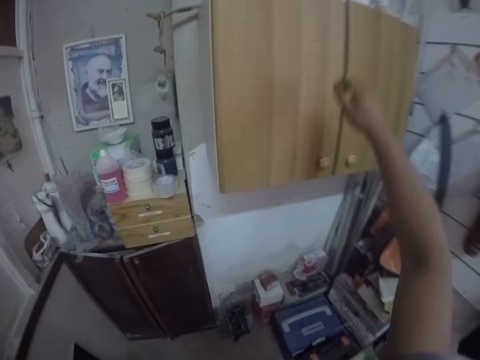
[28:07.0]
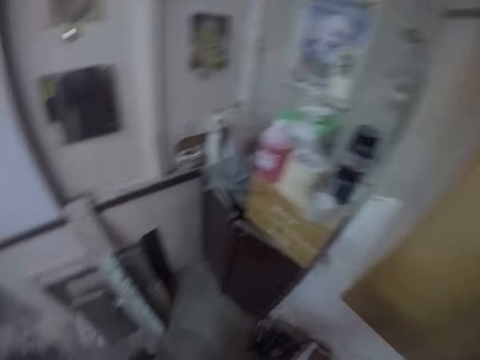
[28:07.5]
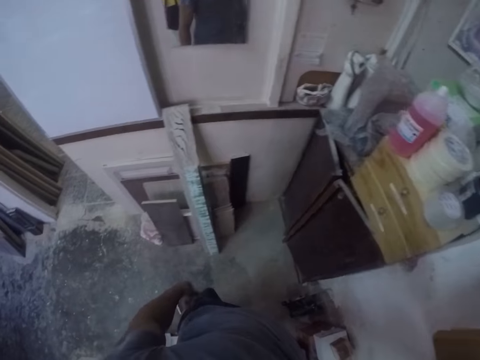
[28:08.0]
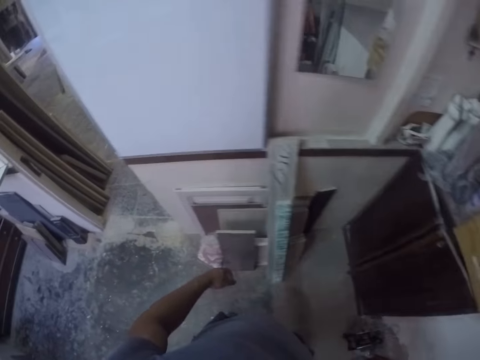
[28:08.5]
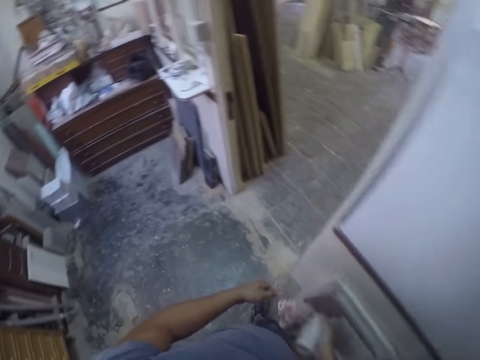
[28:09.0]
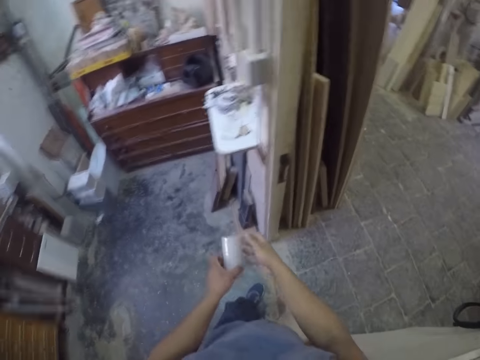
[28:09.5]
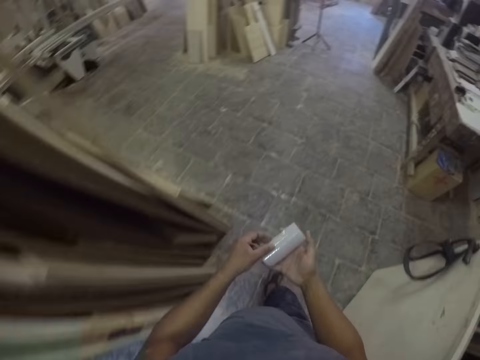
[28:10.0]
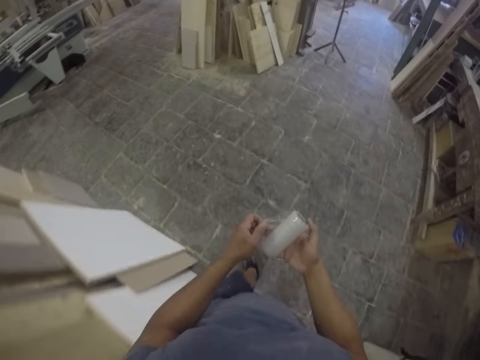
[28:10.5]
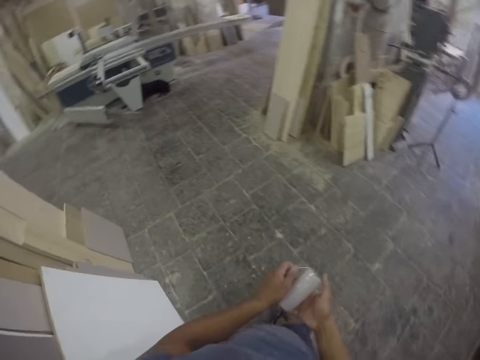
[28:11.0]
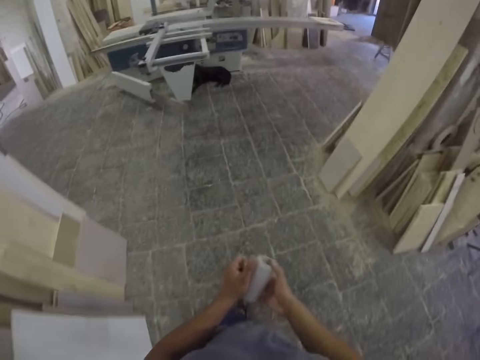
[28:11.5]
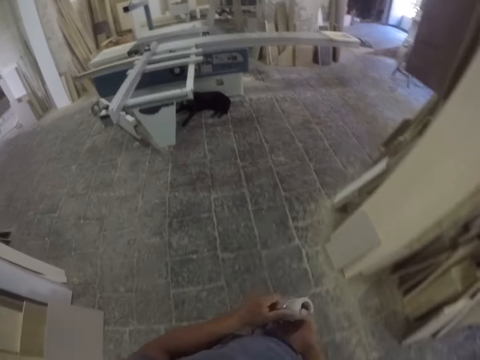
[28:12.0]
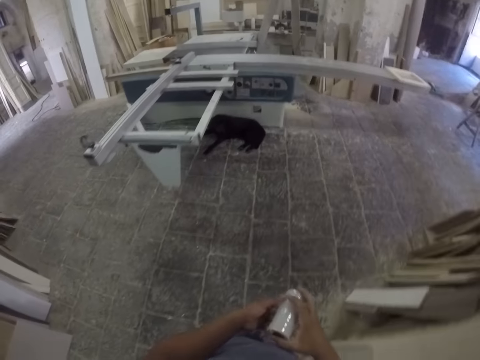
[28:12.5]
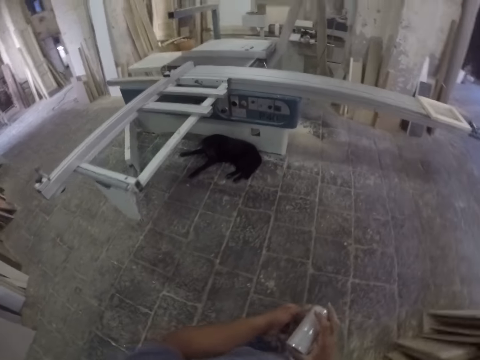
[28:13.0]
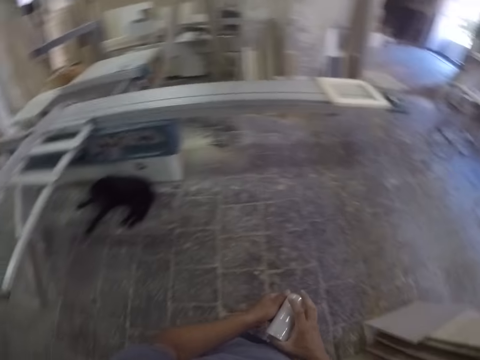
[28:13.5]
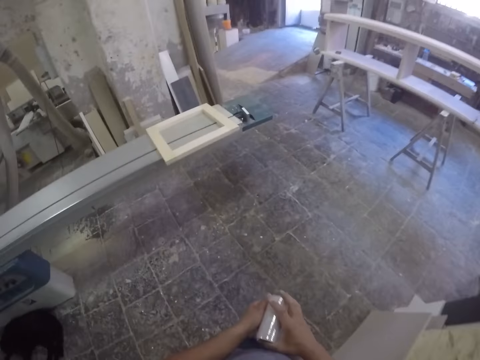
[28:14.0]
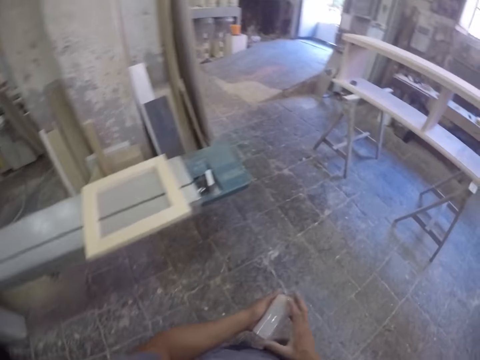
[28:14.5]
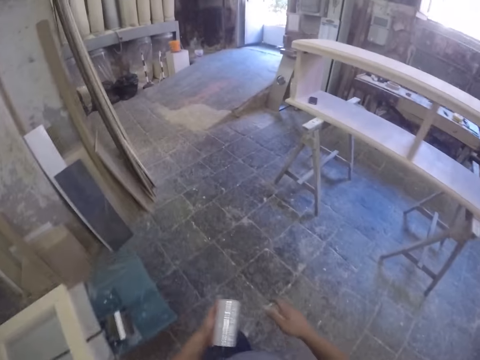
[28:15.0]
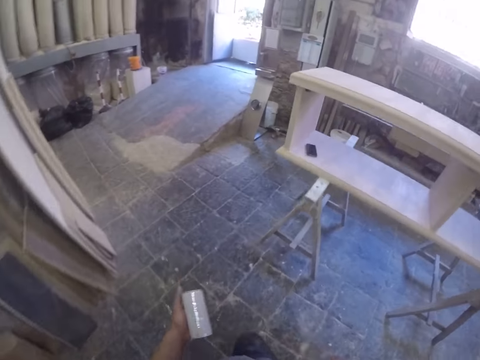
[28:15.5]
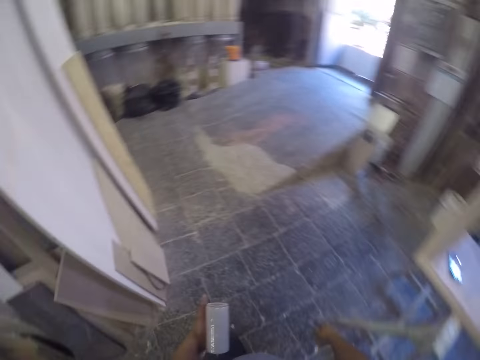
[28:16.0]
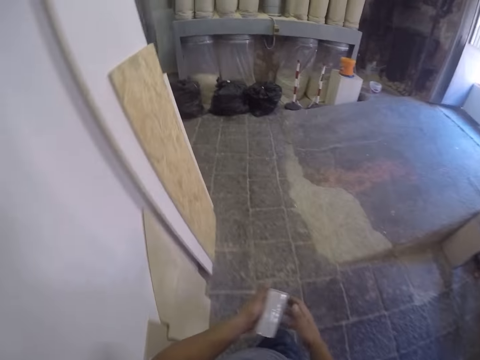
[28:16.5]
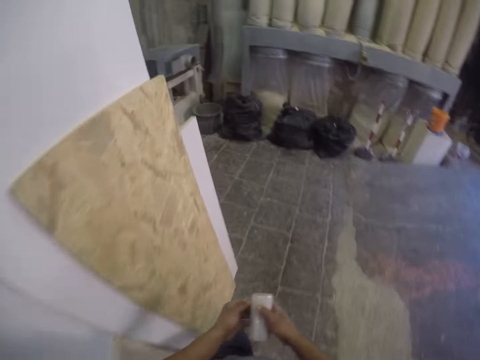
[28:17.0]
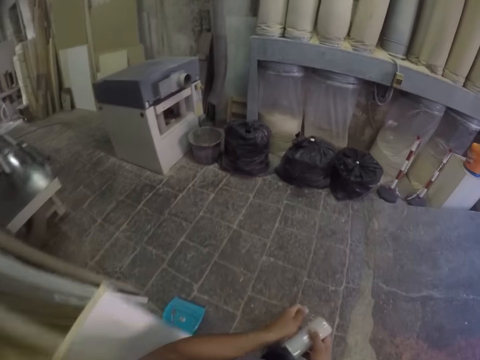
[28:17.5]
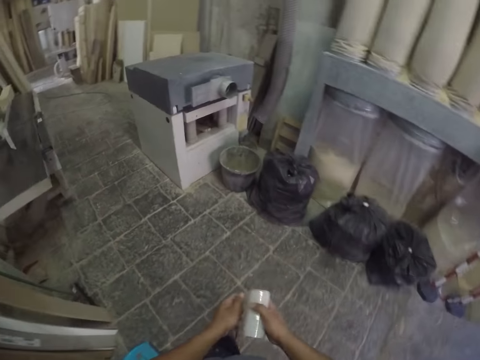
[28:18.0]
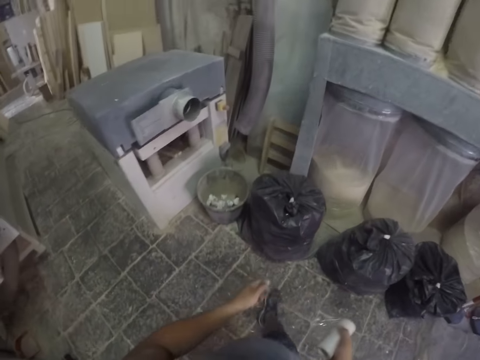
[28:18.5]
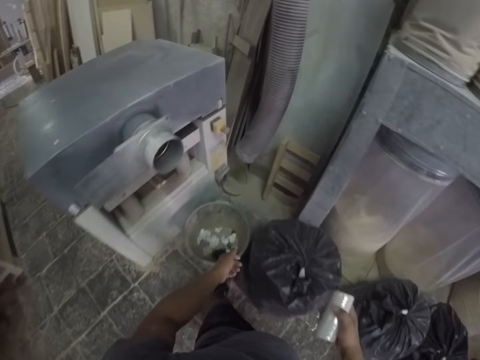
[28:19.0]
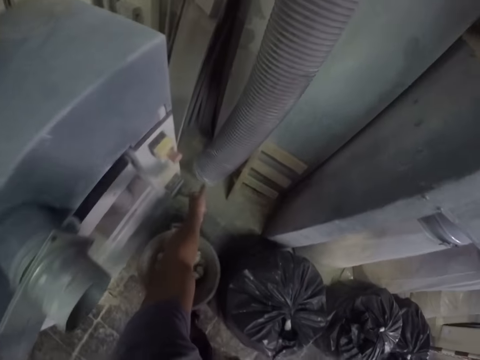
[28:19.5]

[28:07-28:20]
The camera wearer lifts a hand up. They pick up a foil or sellotape. They turn around. They open the foil and hold the foil. They walk forward on the workshop. They release the foil. They hold the foil. They walk forward.

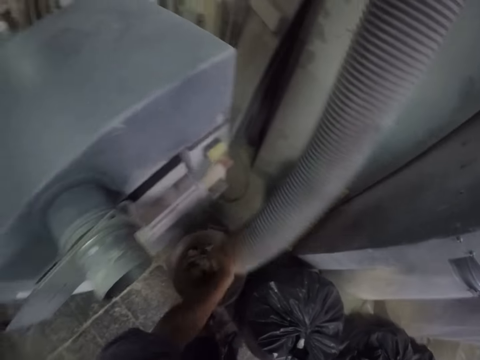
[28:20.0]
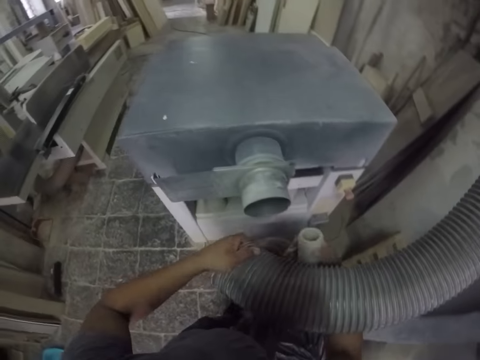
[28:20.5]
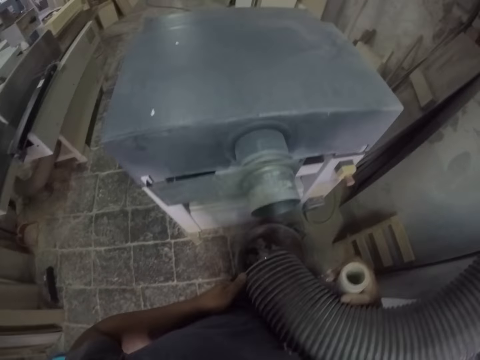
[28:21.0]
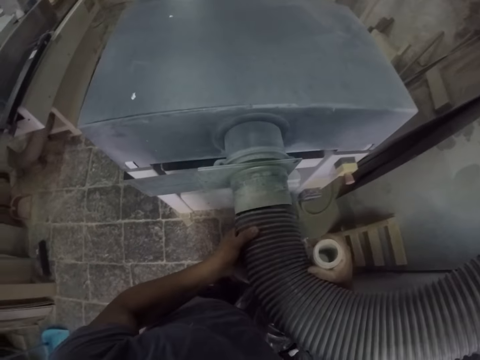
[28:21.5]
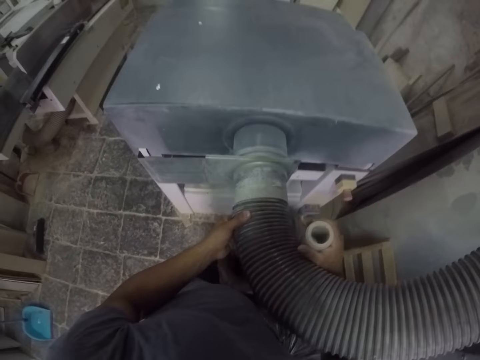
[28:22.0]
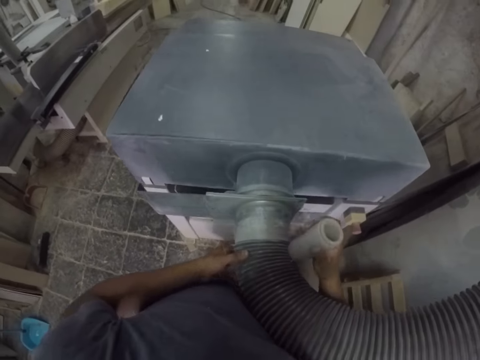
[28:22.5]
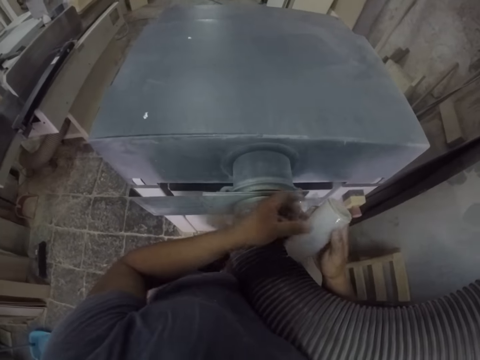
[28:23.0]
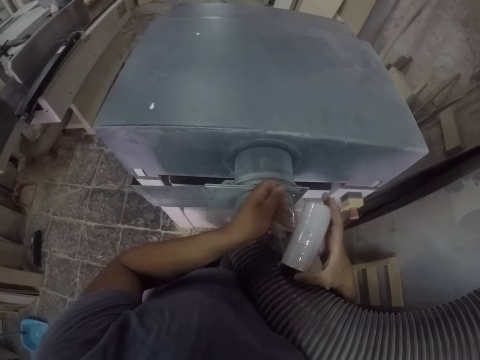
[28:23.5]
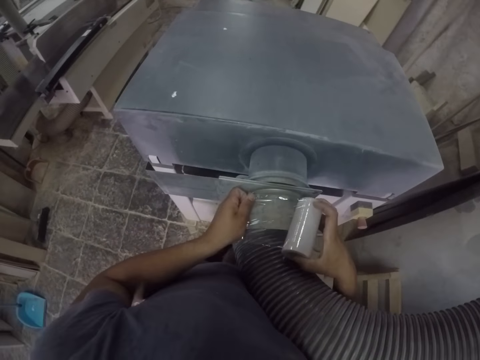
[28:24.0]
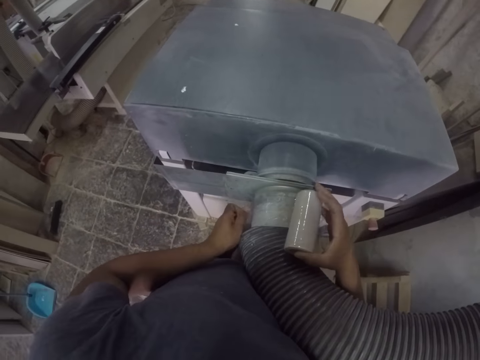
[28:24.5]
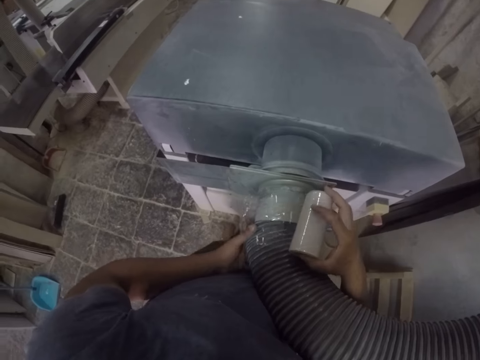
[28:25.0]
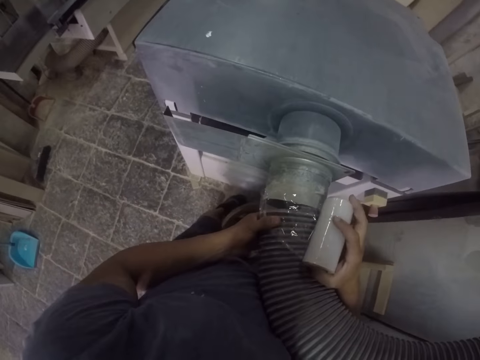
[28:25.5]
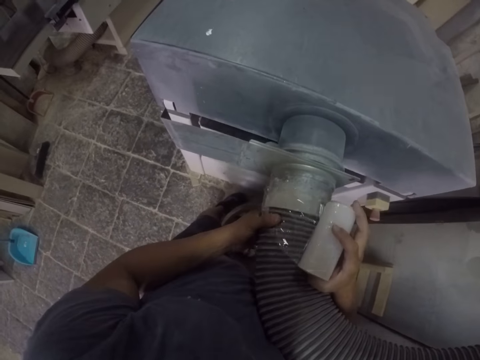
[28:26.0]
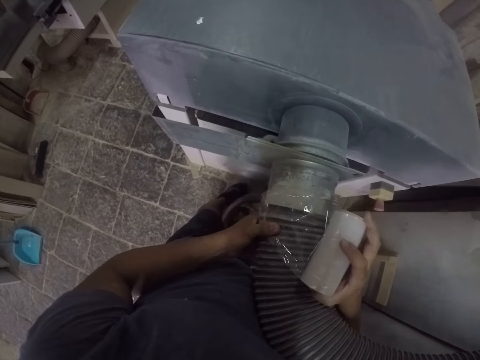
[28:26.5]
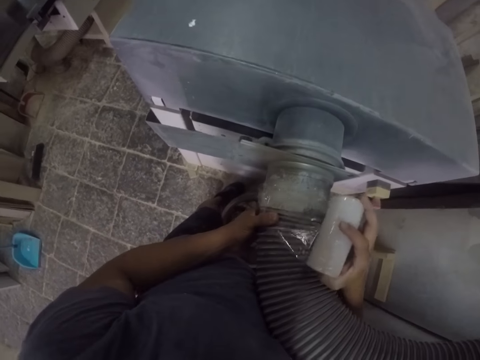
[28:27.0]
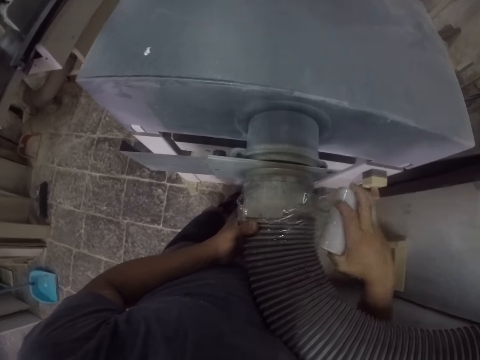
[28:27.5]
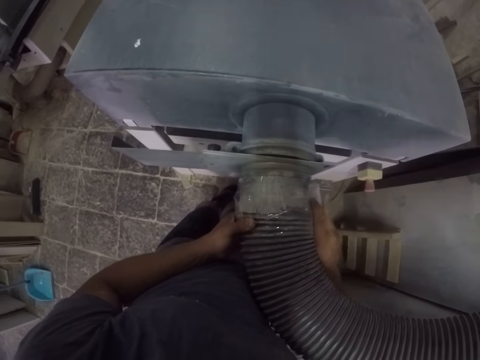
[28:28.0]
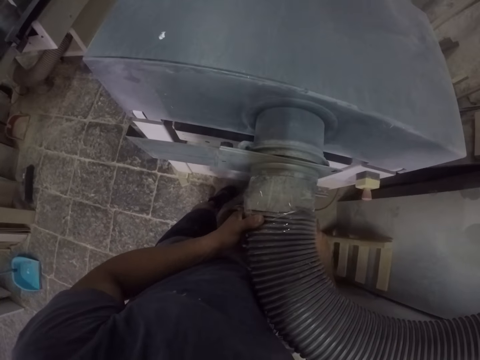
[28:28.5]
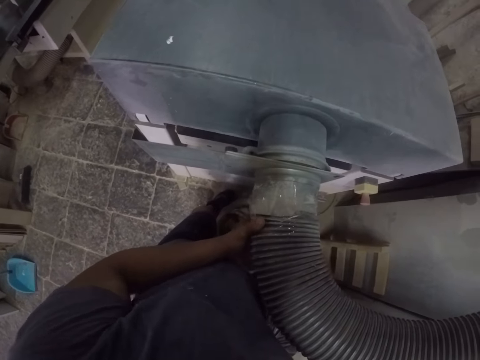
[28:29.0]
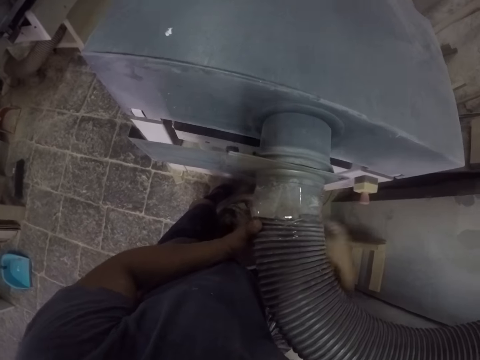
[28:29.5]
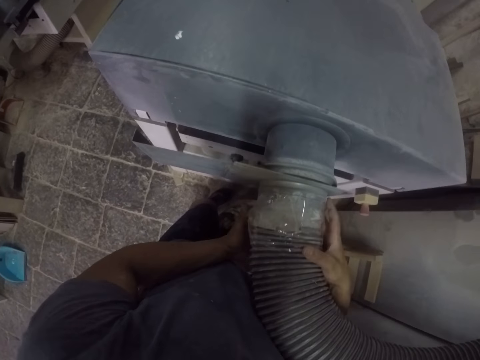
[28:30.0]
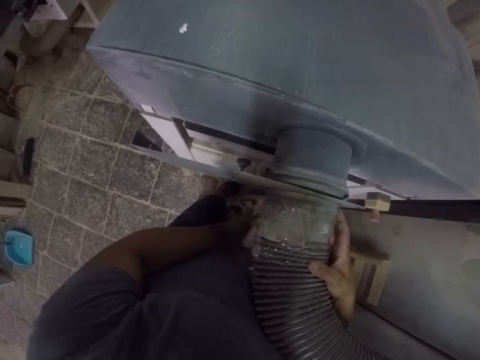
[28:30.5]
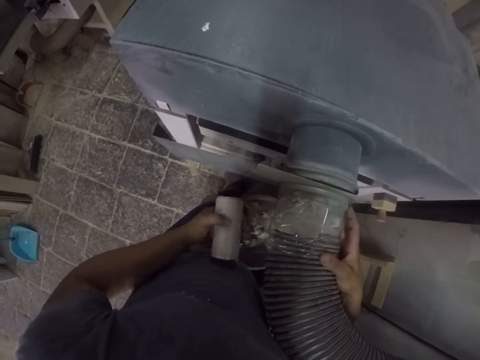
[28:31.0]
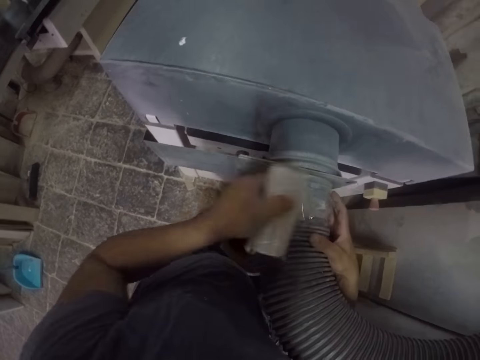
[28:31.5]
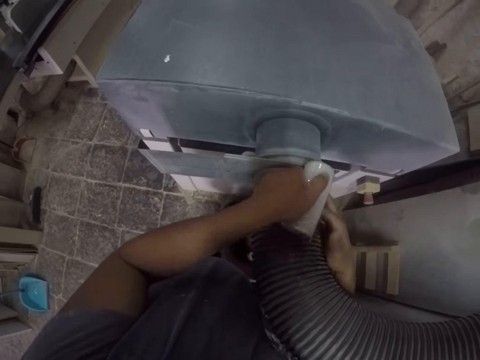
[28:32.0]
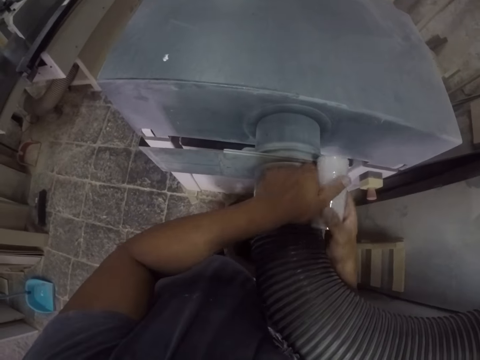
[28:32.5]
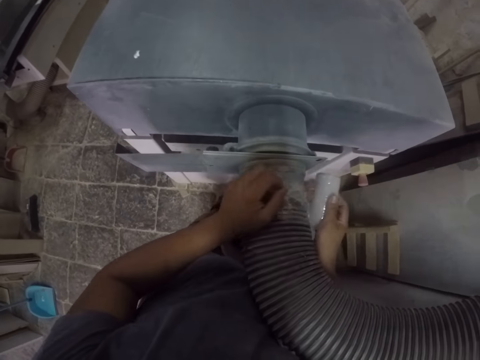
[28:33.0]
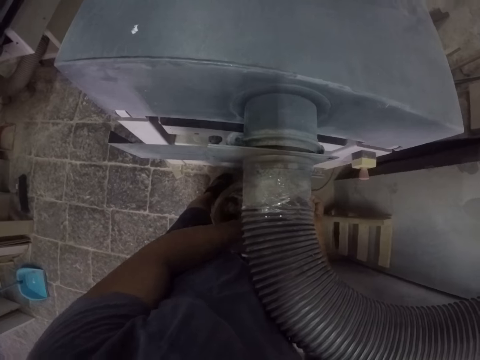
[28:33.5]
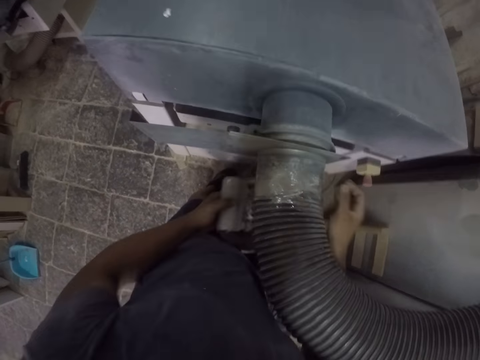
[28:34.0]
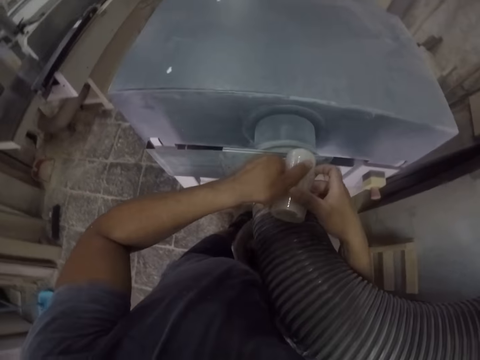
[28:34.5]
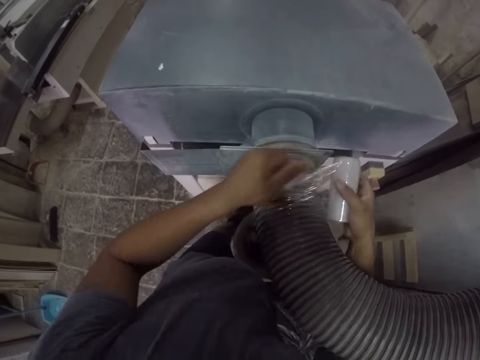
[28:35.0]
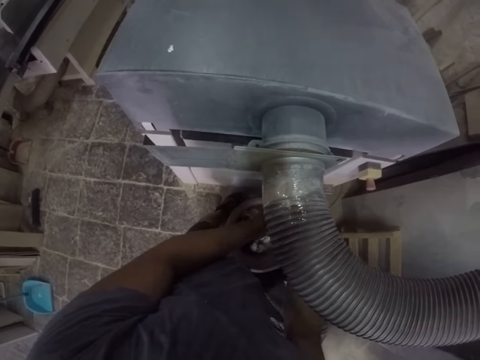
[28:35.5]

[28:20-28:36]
The camera wearer holds the pipe. They lift up the pipe. They fix the pipe on the machine. They hold the sellotape or foil. They open the foil. They tie the pipe with the sellotape. They wrap the foil.
